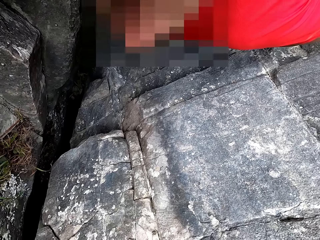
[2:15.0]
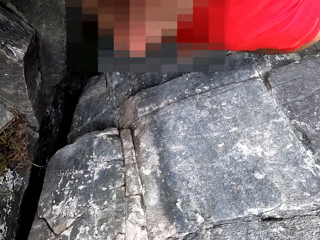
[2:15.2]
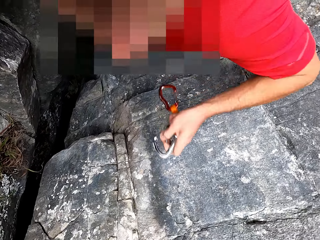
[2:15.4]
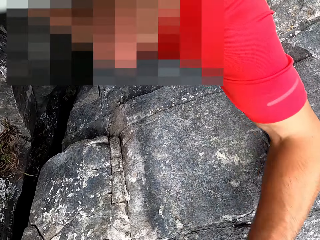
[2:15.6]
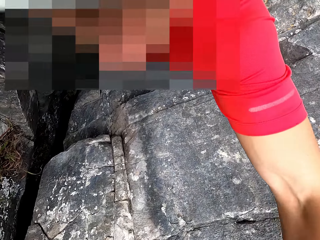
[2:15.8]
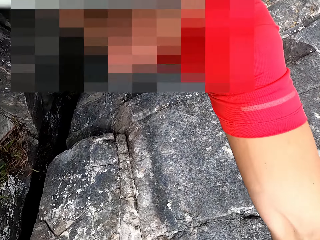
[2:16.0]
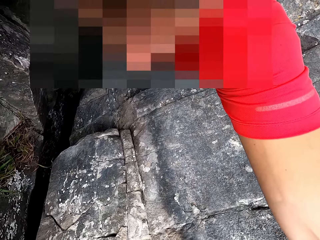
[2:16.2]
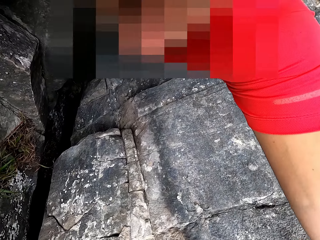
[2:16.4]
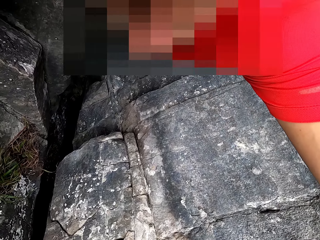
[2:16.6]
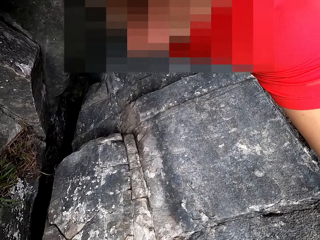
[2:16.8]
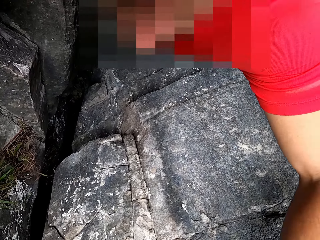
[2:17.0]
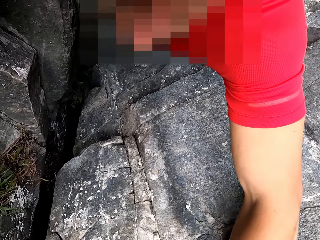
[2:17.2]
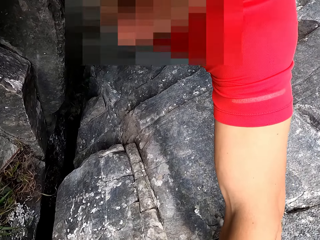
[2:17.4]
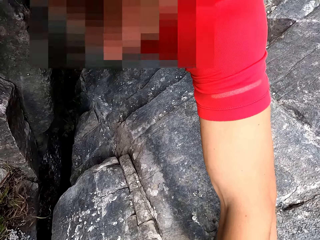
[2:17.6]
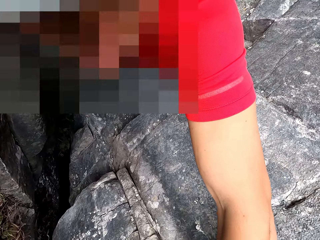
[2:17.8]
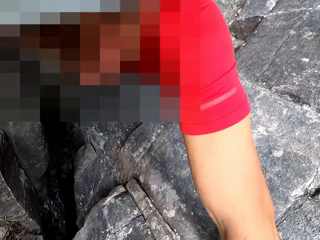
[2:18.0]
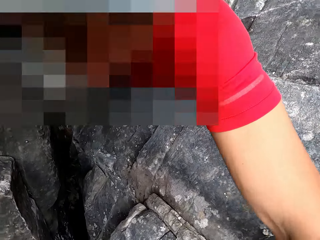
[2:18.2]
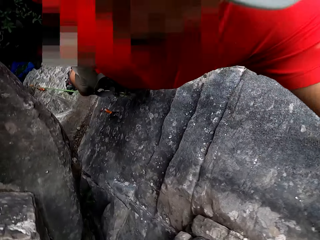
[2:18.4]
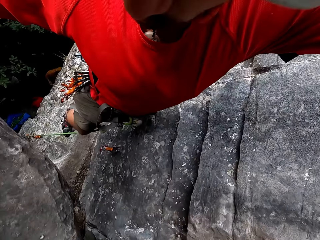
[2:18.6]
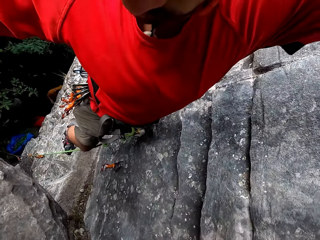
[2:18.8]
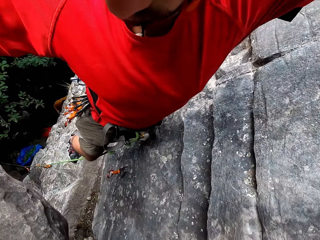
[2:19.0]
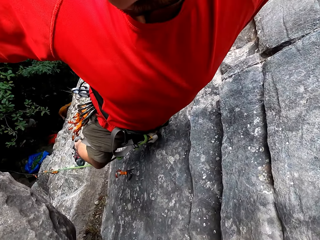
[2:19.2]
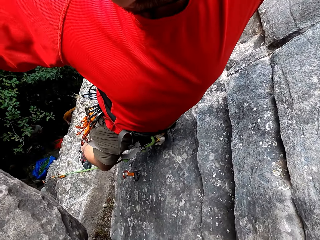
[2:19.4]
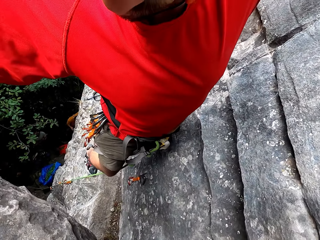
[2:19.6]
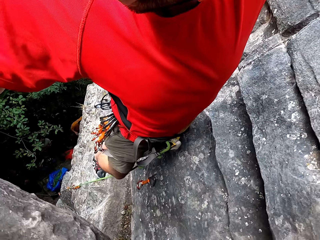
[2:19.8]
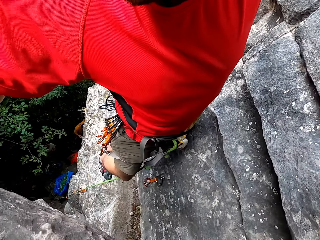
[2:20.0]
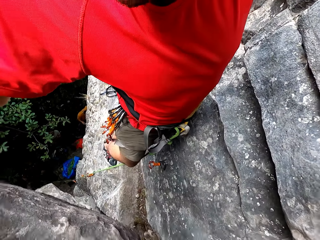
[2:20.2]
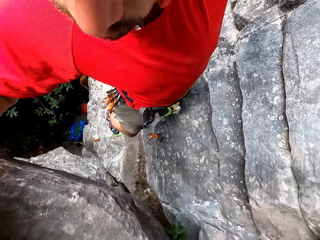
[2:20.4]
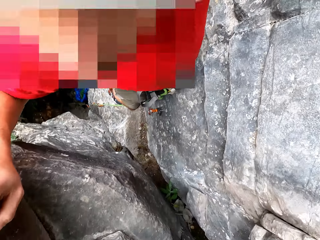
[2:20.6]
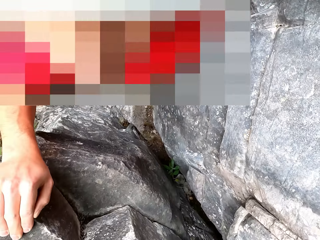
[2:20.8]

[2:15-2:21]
The camera wearer puts a hook on the stone.

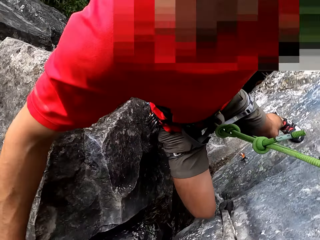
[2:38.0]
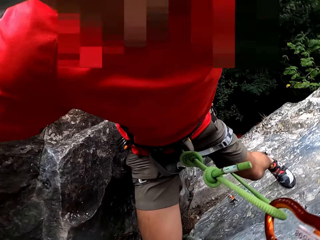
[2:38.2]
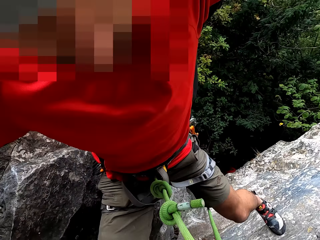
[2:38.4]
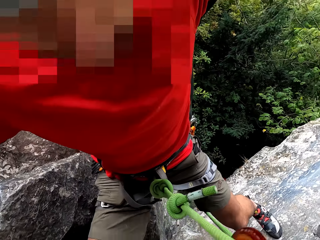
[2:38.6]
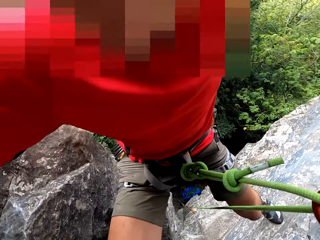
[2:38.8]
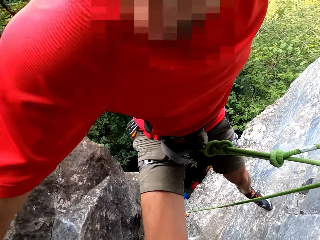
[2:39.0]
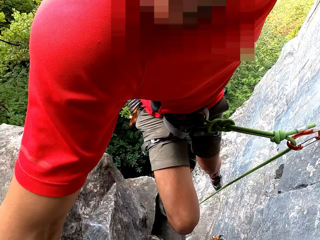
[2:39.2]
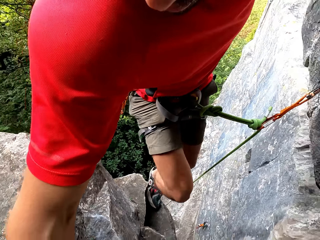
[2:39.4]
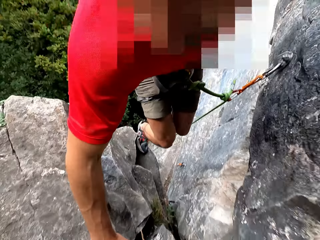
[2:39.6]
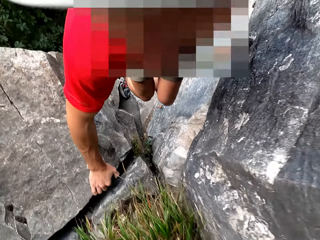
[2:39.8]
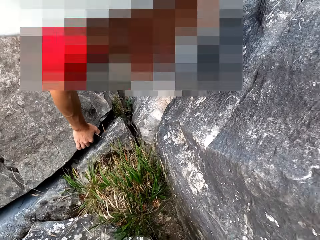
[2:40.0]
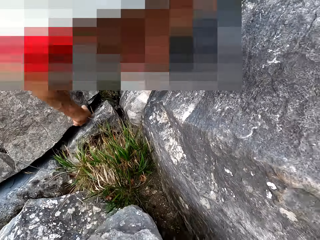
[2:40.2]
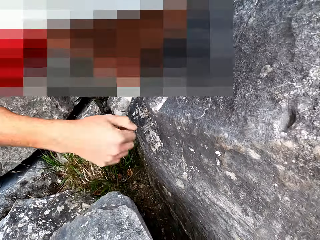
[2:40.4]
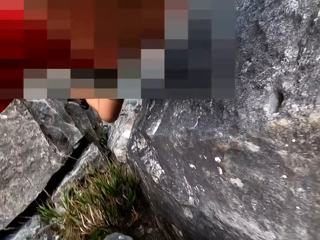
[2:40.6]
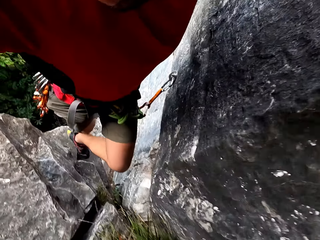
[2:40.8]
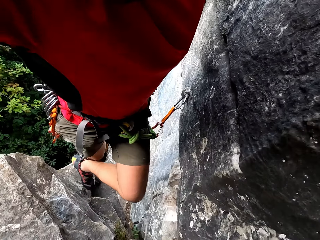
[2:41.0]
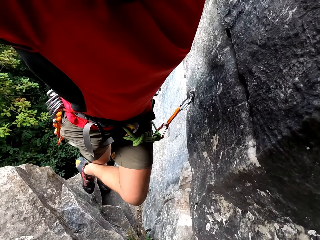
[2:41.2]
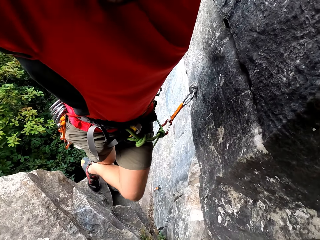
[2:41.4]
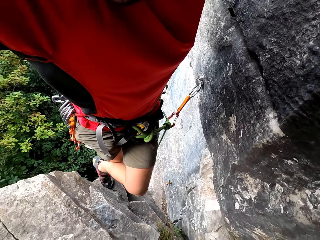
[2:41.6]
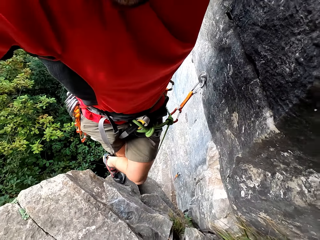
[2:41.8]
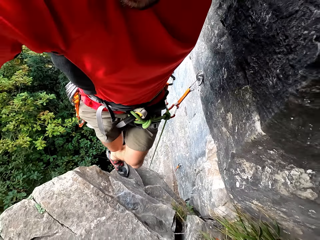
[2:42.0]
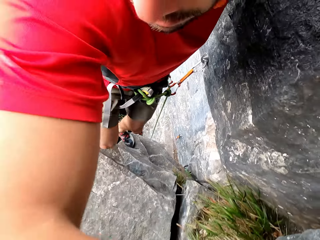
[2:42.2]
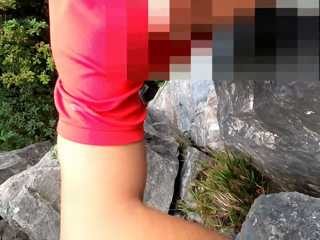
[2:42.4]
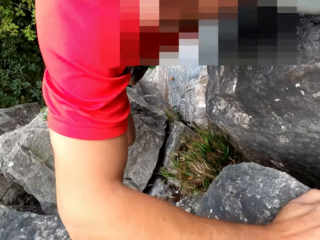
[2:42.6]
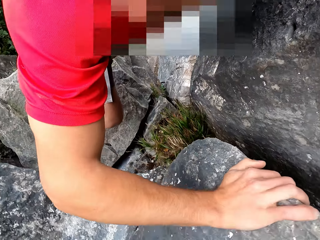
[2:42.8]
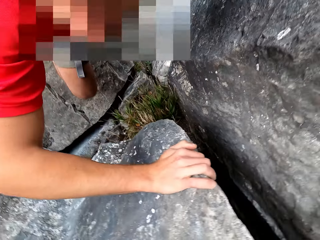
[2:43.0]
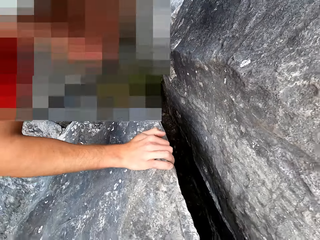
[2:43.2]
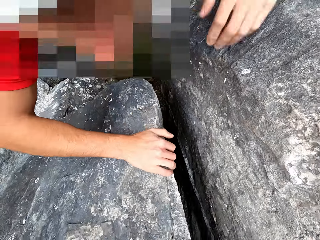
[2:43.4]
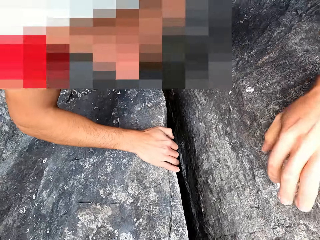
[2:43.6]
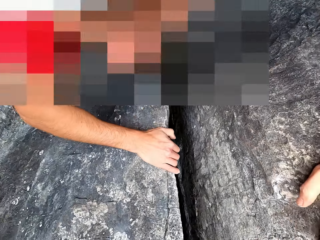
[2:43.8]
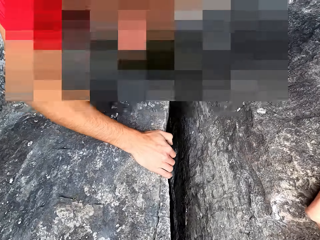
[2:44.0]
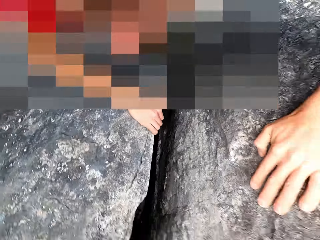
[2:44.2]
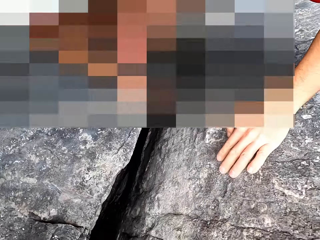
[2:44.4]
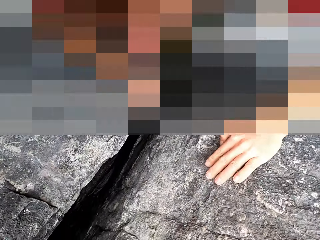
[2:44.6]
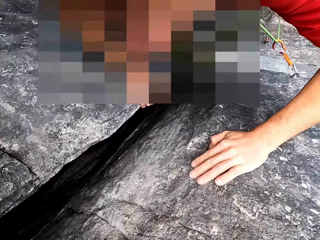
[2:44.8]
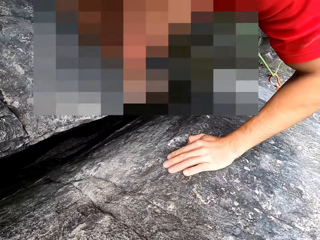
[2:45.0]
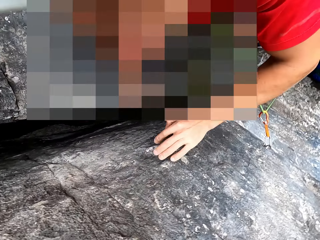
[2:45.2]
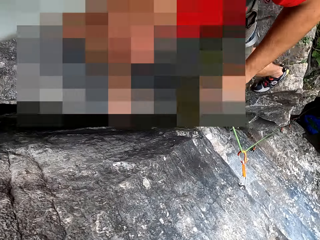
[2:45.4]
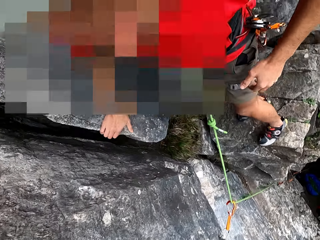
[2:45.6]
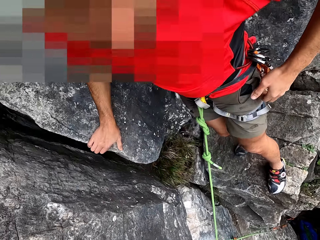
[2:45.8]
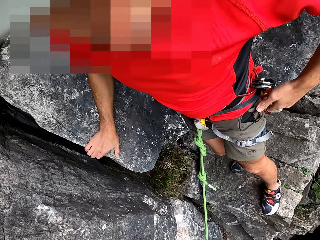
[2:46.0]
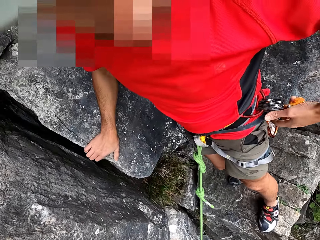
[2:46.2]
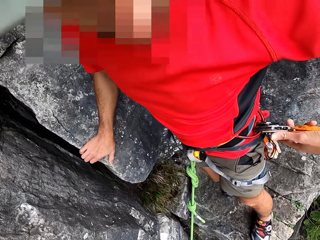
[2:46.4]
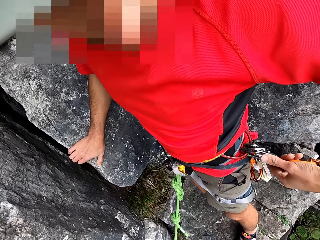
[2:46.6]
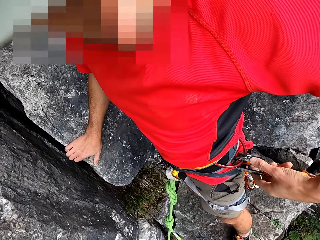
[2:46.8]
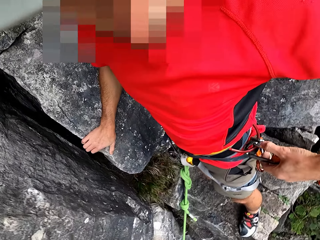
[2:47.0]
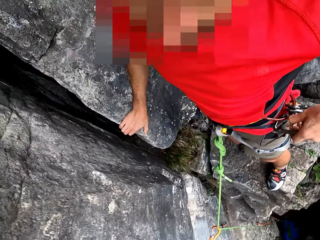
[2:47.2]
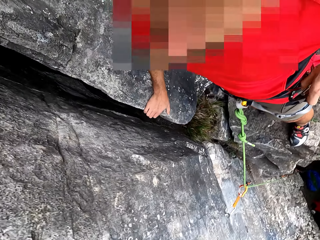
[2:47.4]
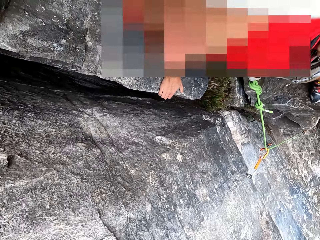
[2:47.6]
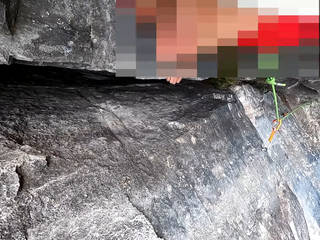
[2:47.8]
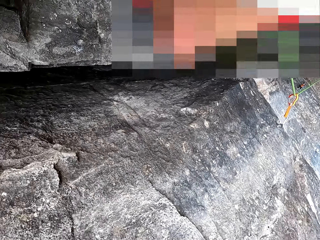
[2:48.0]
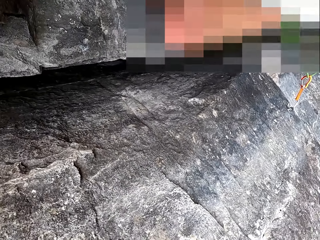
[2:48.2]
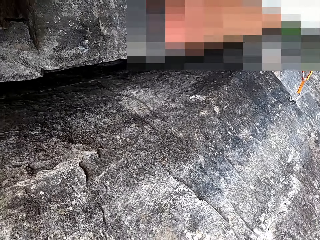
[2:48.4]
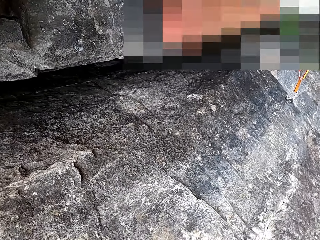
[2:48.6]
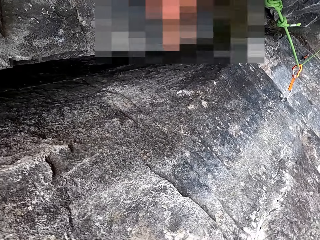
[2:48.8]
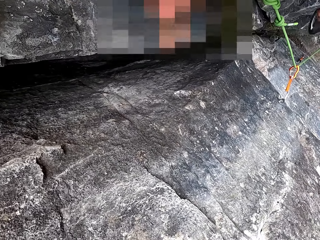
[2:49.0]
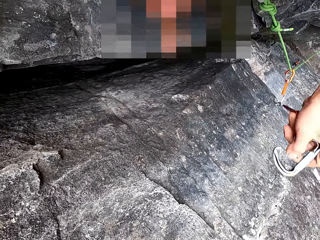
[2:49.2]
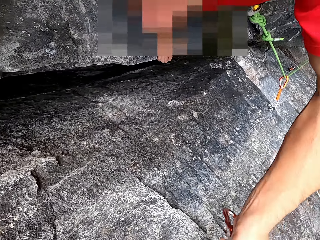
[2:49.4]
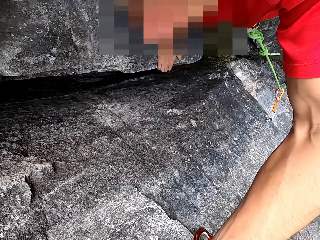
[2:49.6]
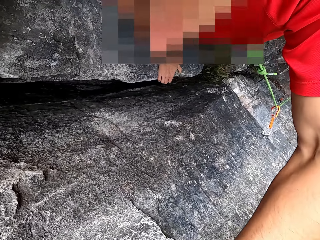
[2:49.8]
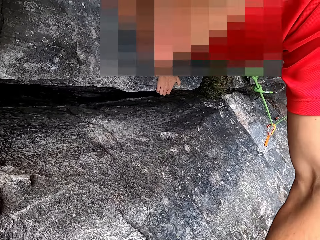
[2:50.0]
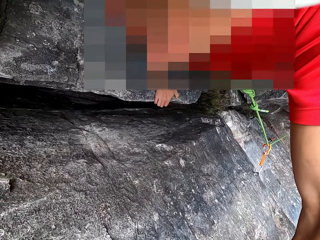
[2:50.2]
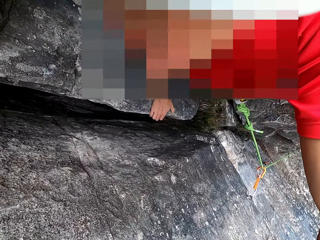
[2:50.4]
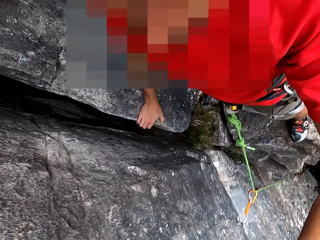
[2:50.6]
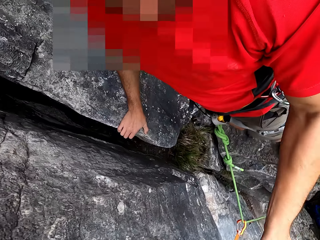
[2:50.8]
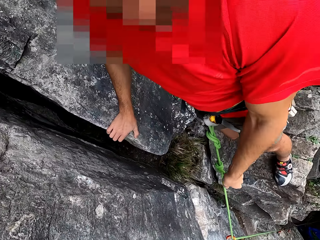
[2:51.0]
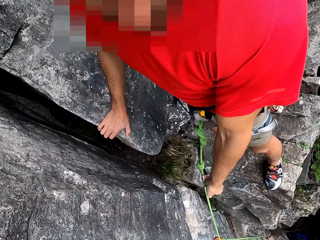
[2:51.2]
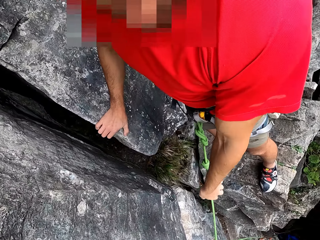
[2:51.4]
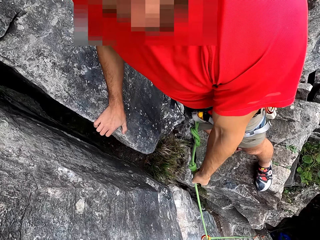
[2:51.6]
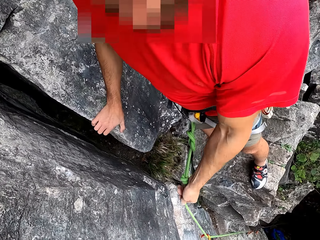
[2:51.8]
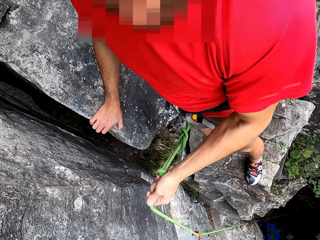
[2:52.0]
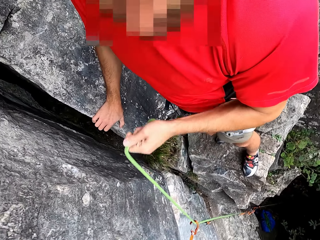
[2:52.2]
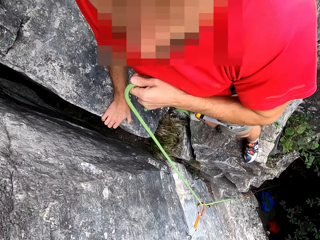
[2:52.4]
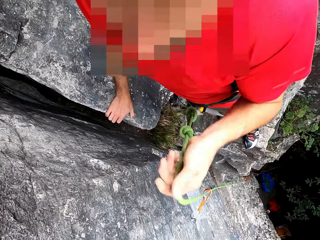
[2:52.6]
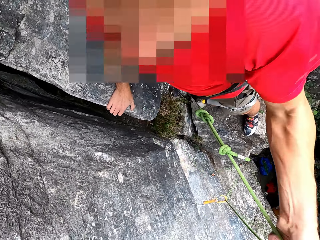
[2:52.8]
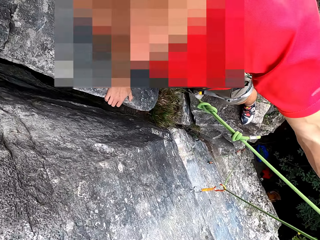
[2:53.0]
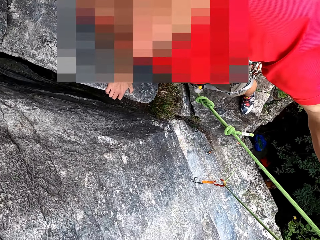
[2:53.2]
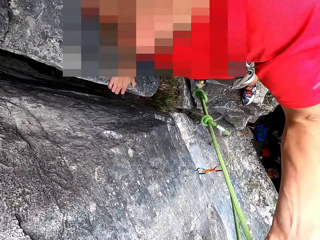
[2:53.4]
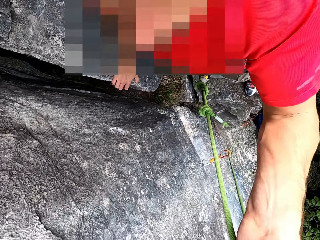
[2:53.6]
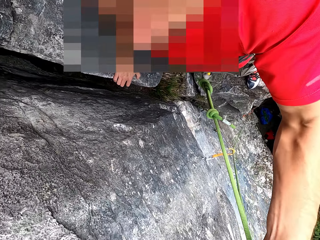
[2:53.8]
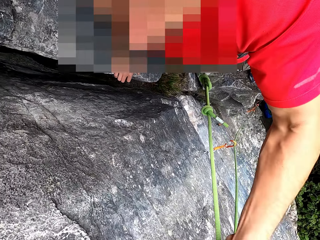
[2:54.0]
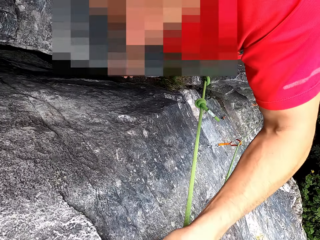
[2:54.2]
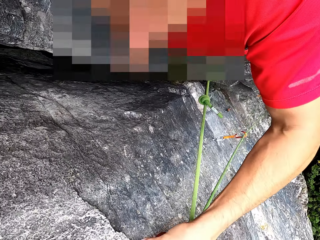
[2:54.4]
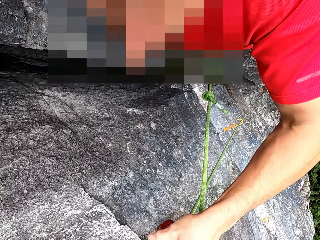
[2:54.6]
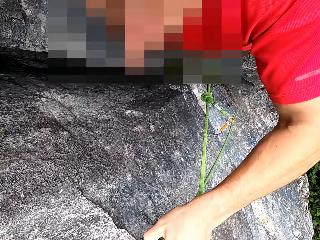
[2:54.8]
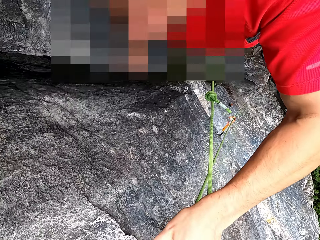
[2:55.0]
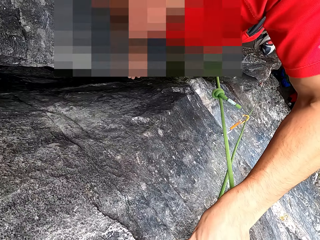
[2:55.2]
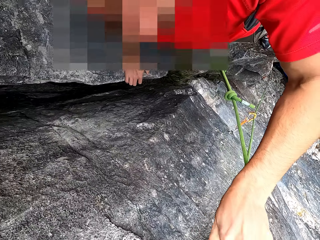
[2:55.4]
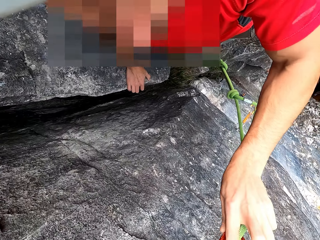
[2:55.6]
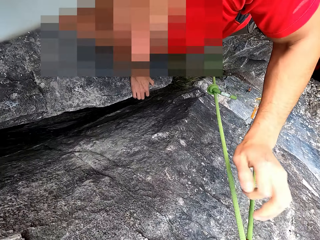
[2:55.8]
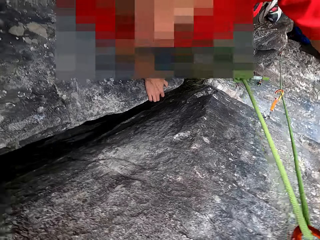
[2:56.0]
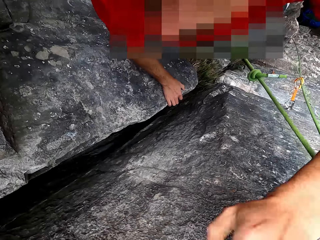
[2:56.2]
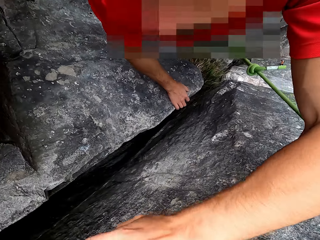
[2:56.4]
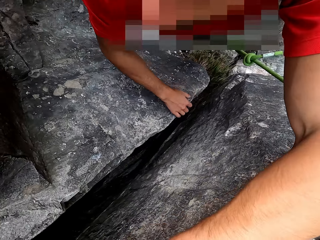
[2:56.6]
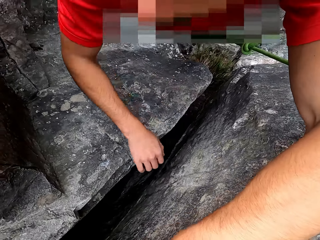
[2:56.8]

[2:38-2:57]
The camera wearer talks to a man. They climb on the stone. They remove something on the waist. They put a hook on the stone. They attach a rope to something. They hold the rope on the hook.
